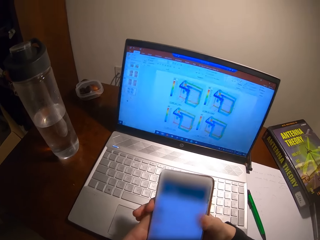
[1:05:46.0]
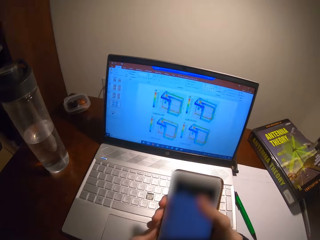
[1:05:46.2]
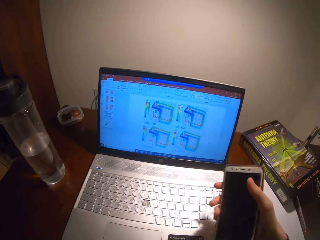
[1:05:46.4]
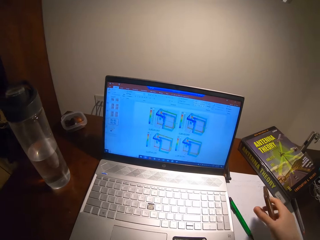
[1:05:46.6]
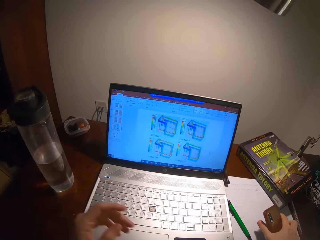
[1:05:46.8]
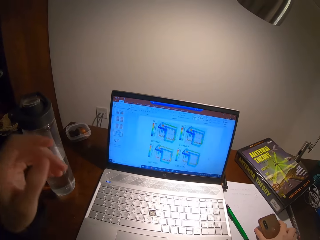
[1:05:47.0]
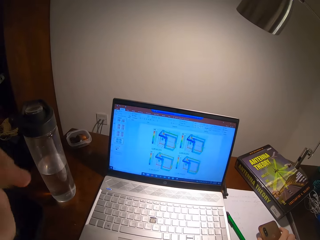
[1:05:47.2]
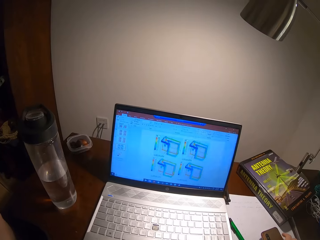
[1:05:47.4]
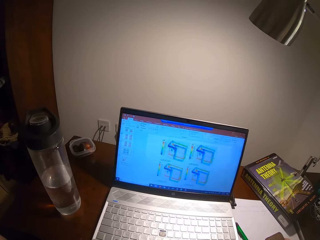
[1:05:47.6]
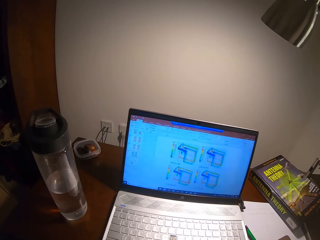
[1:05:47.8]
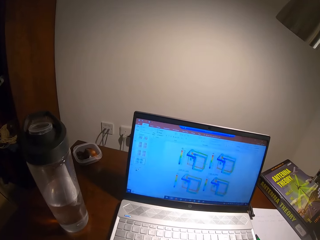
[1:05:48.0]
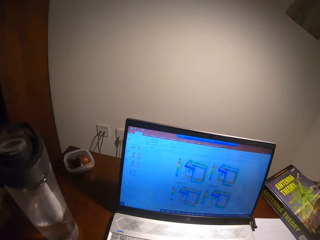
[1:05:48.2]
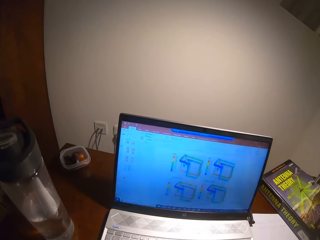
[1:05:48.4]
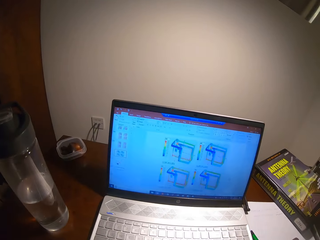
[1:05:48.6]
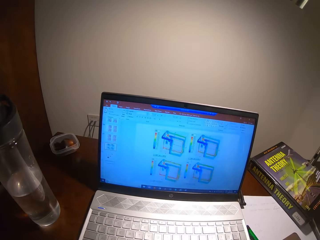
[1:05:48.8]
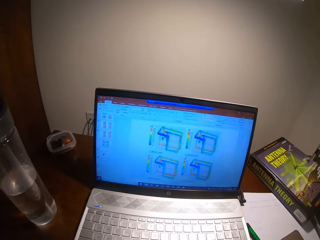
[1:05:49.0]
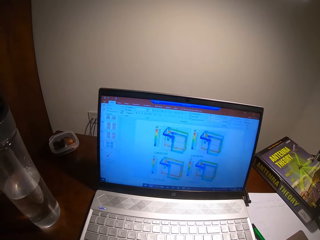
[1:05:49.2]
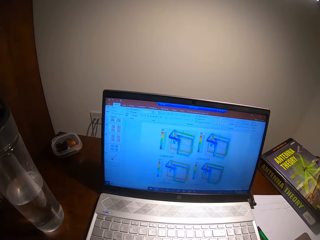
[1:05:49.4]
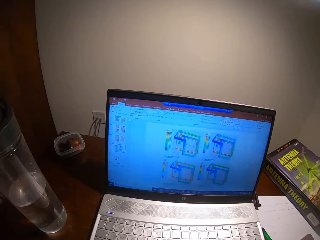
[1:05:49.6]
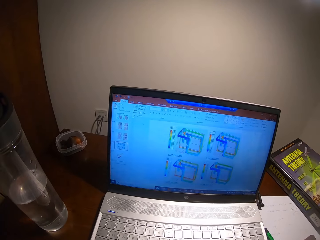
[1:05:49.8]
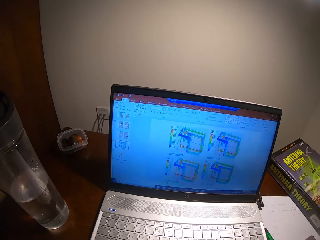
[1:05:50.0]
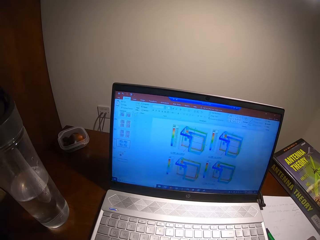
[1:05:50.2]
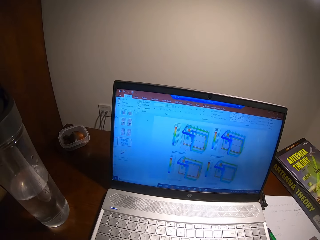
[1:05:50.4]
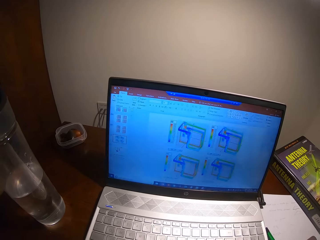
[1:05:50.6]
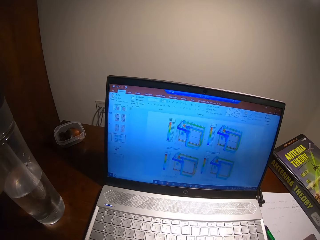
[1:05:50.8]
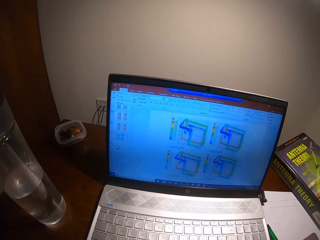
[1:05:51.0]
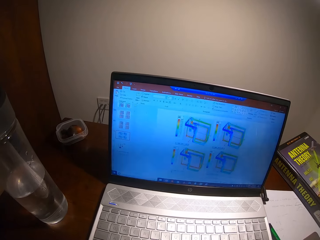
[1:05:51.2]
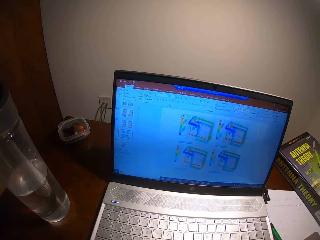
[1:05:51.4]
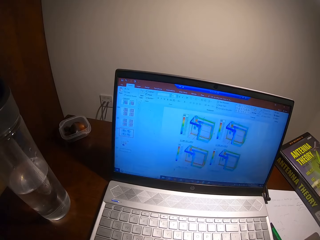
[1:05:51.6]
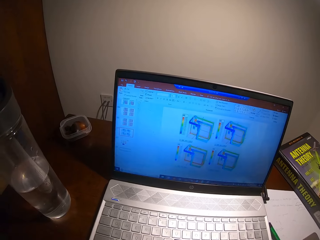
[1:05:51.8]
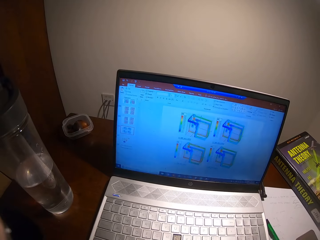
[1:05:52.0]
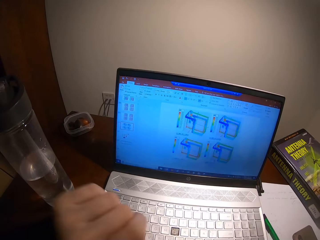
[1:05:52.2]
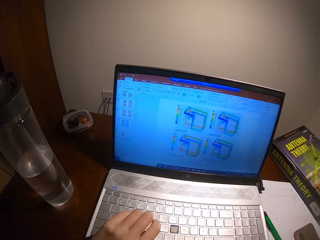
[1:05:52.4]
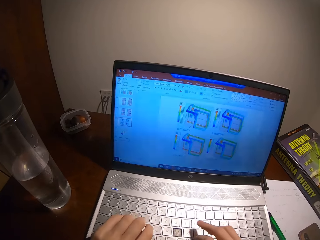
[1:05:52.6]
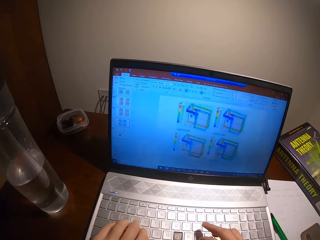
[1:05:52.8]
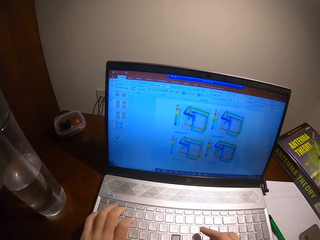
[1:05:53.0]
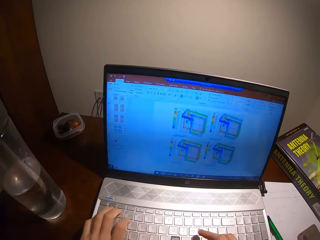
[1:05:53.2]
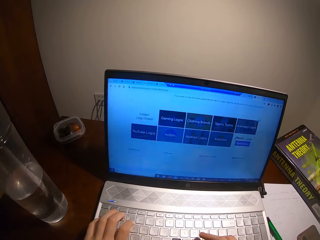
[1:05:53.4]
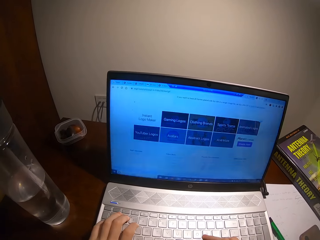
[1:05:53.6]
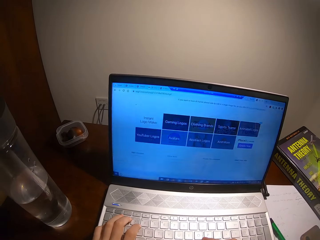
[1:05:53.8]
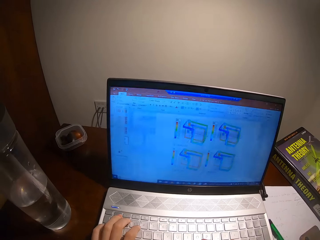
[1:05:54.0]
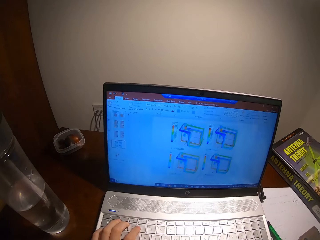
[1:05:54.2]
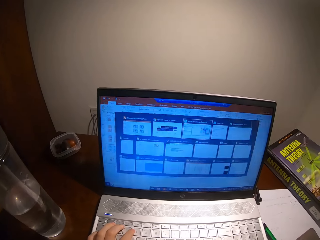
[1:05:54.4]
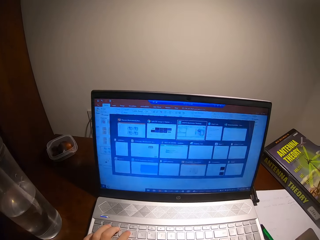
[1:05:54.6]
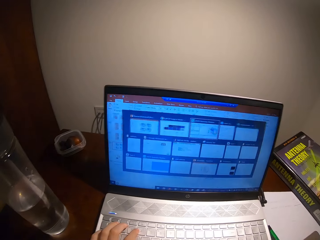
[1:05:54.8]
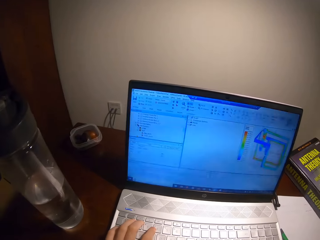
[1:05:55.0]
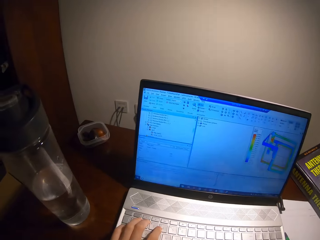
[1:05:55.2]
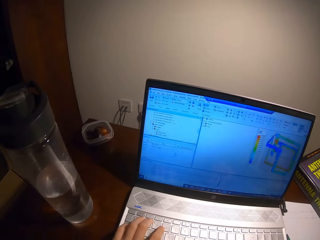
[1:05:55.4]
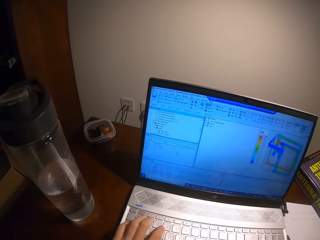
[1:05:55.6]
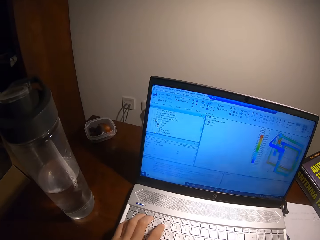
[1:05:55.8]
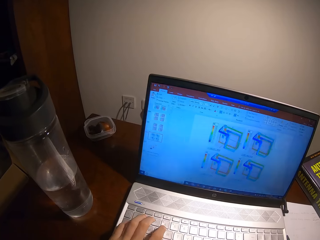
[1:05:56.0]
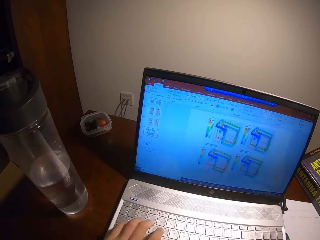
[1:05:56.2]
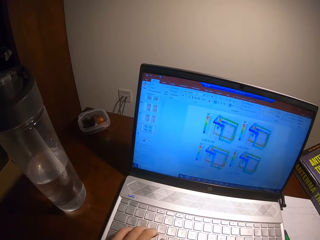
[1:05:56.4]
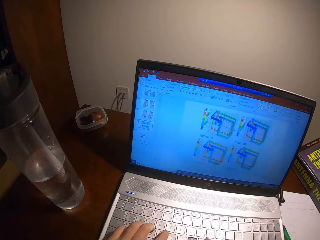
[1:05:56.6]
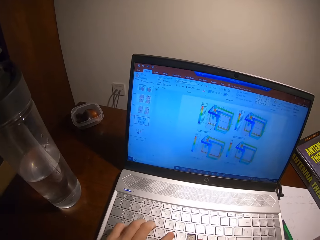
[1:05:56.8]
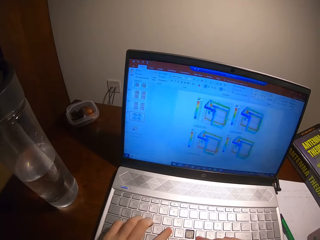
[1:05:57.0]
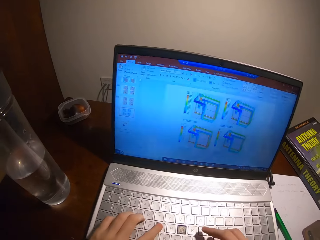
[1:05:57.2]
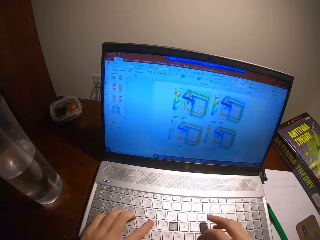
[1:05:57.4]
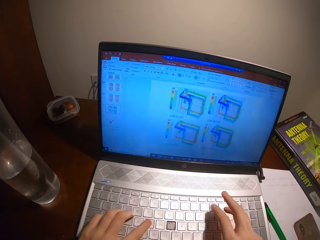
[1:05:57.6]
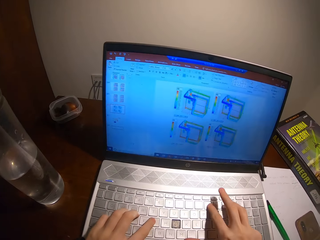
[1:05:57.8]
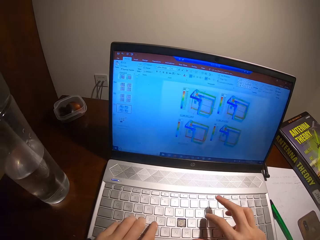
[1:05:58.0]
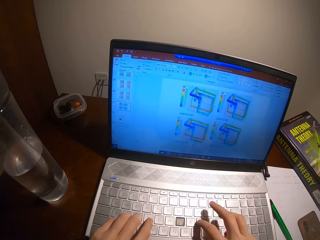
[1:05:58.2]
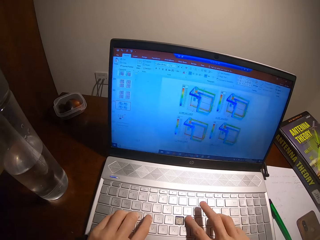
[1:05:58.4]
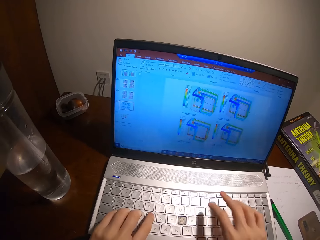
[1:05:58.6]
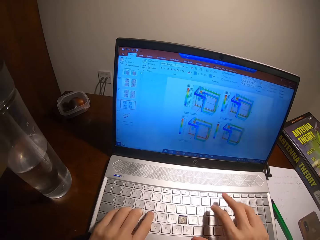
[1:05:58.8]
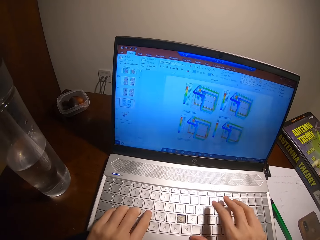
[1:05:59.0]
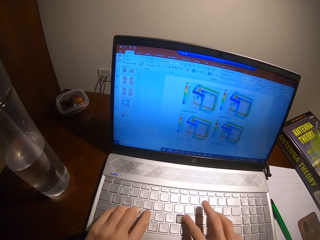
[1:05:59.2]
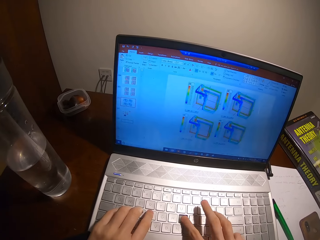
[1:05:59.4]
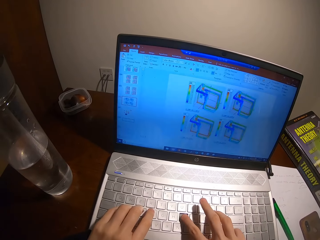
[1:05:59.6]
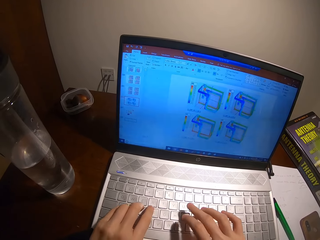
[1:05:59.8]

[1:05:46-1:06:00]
The camera wearer places a phone on the table. They adjust the camera. They press the keyboard.
